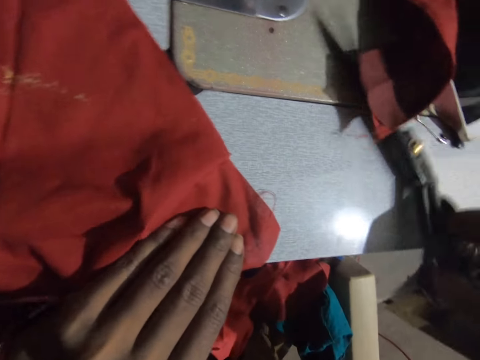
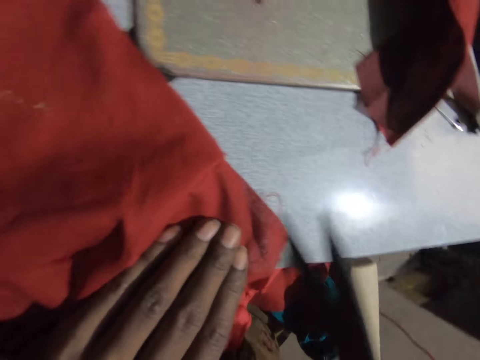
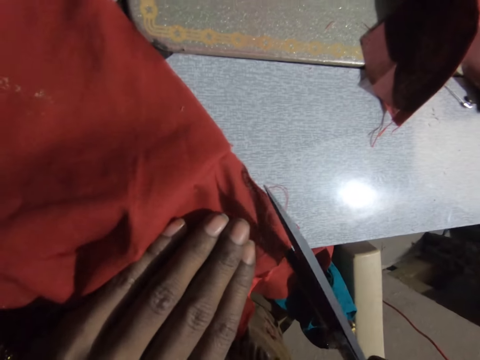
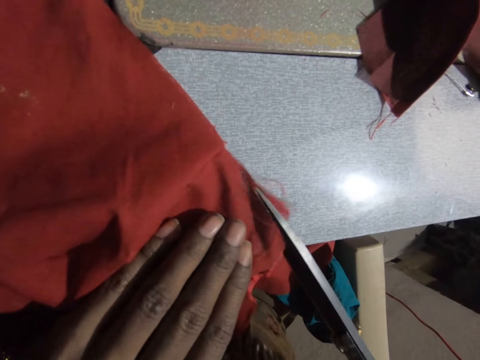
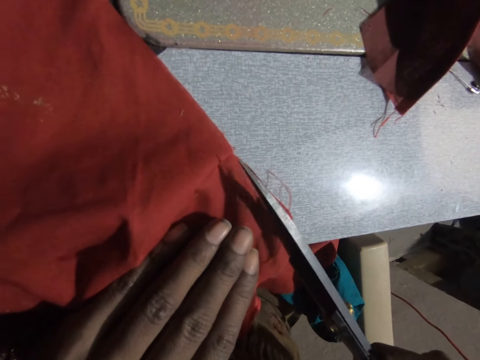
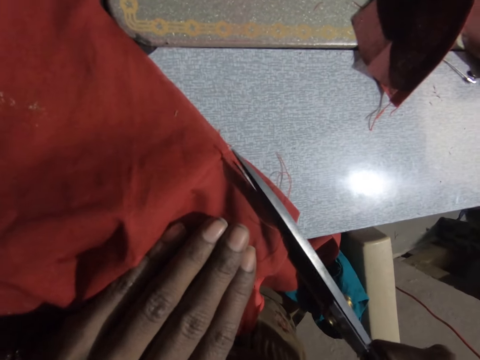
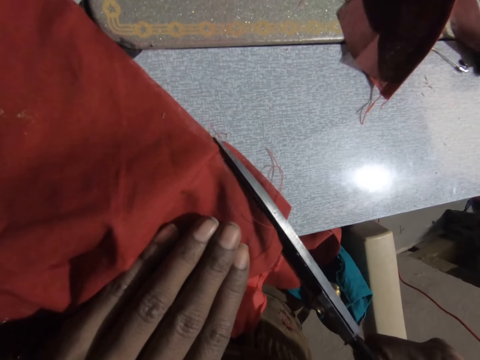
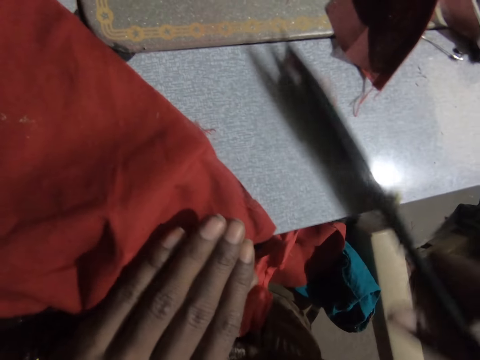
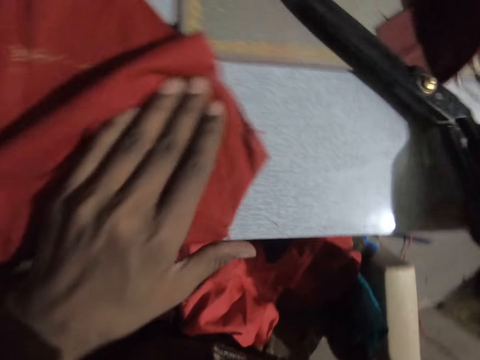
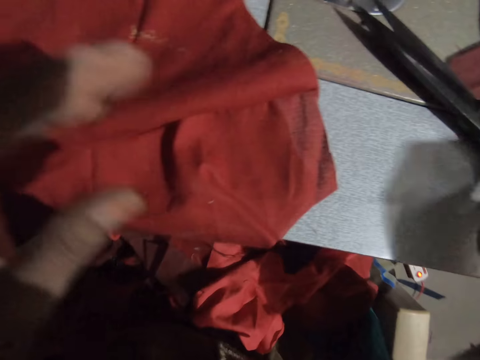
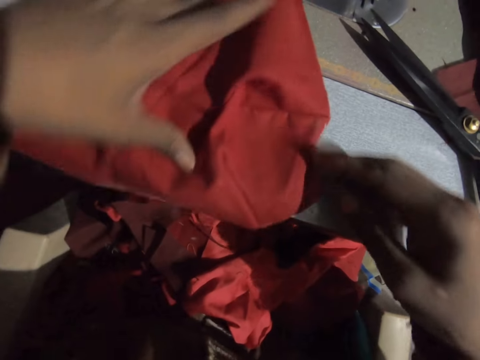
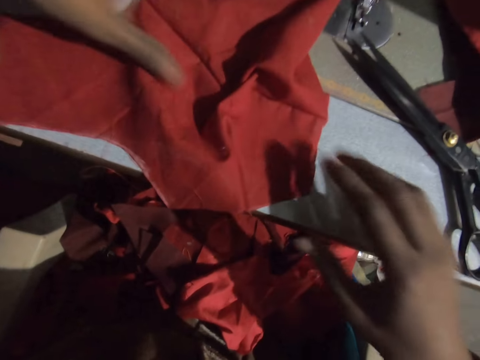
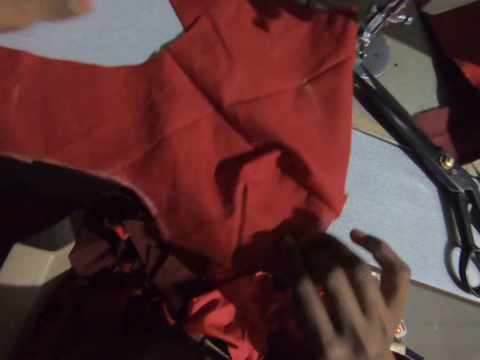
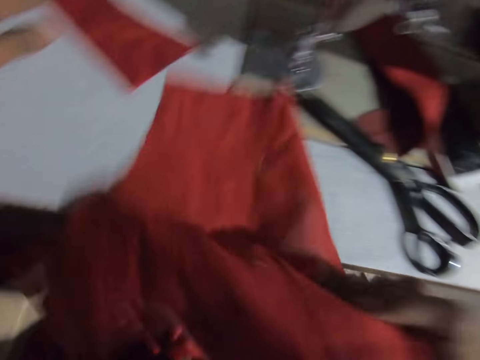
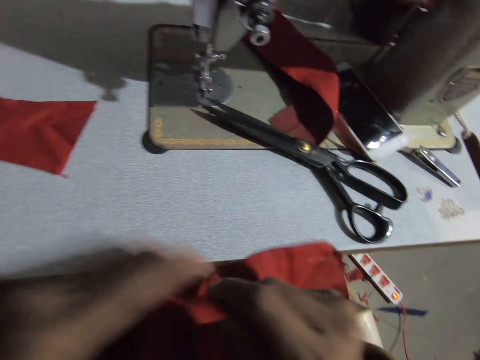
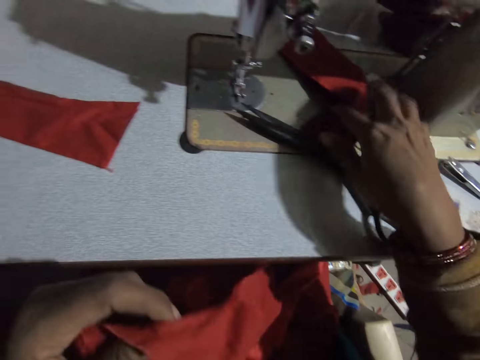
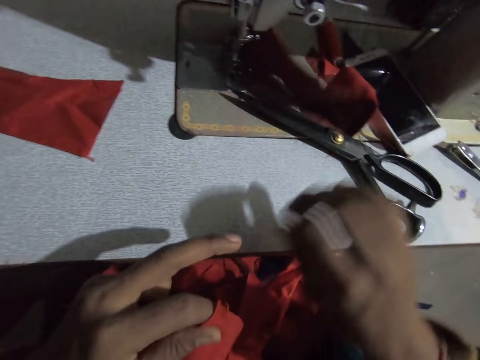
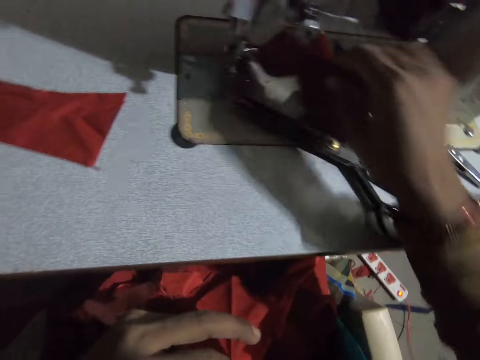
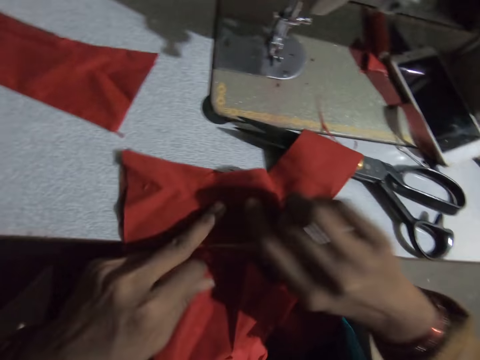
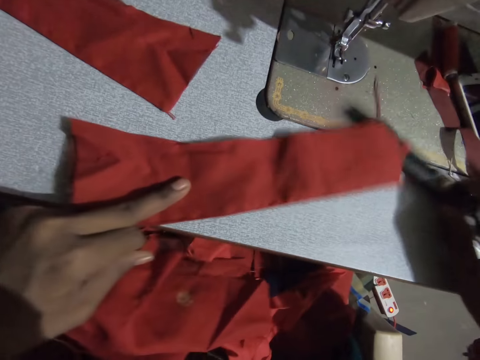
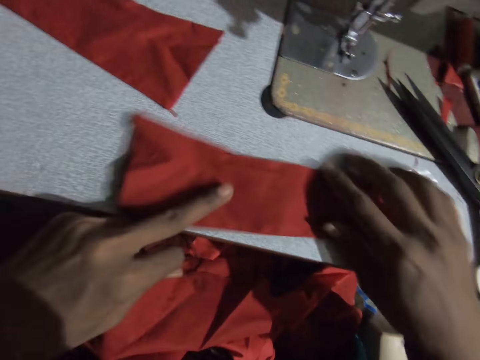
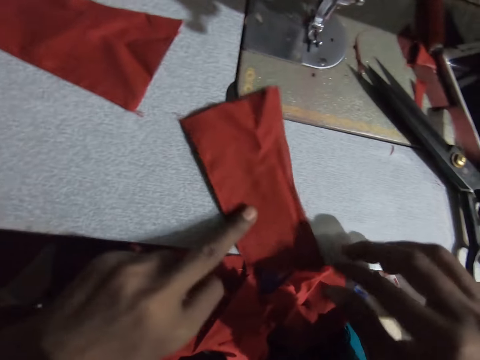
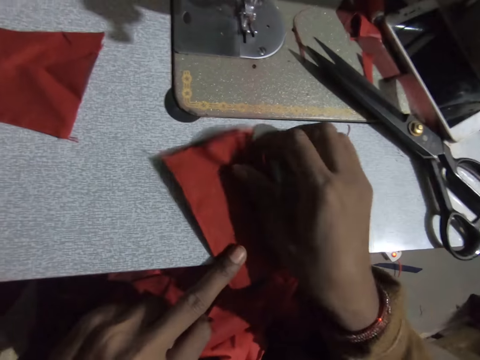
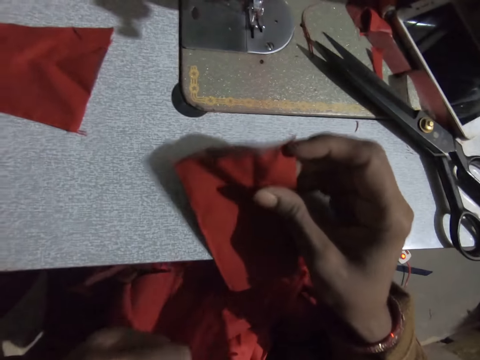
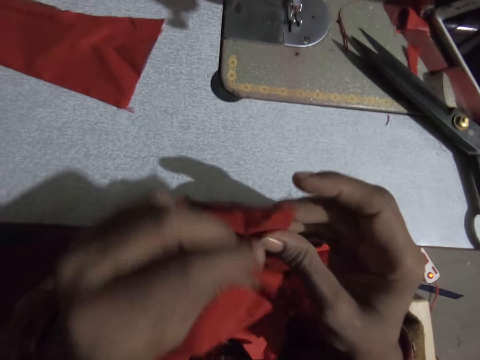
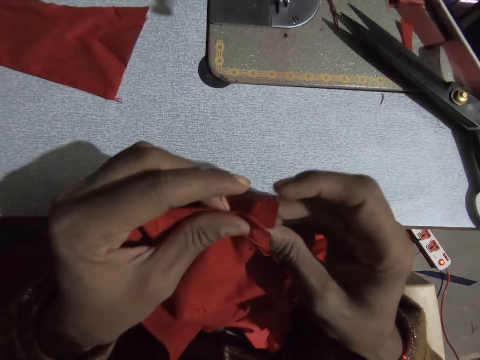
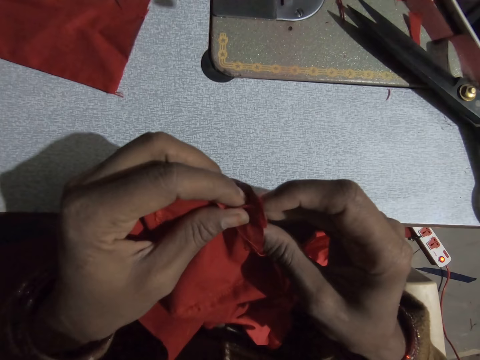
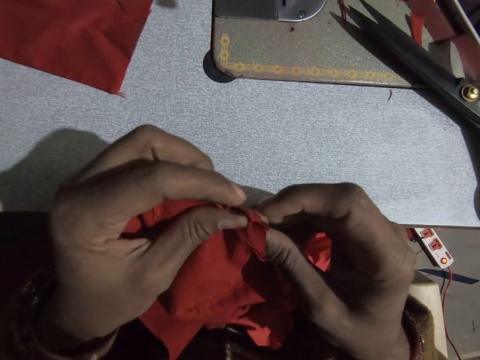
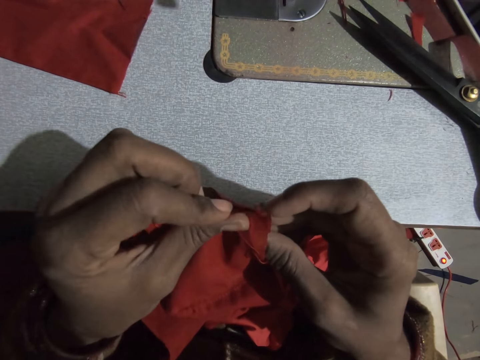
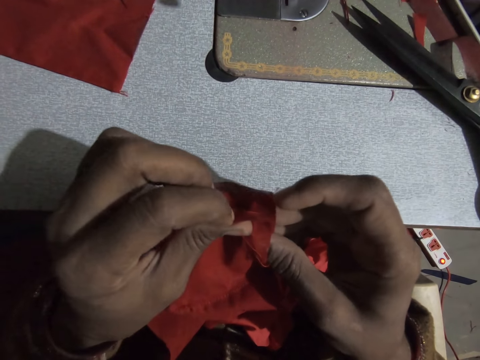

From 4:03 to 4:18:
The camera wearer takes the scissors. He cuts the piece of cloth with the scissors in his right hand. He puts the scissors on the table and adjusts the cloths. He takes a cloth with the right hand. He pushes the scissors aside and adjusts the cloths.

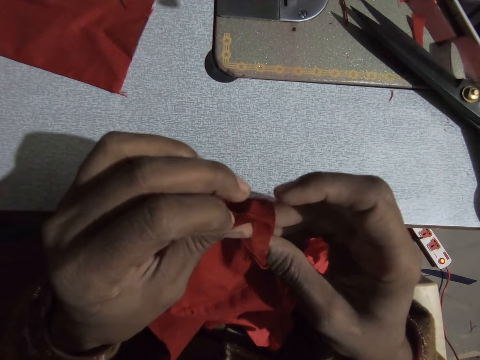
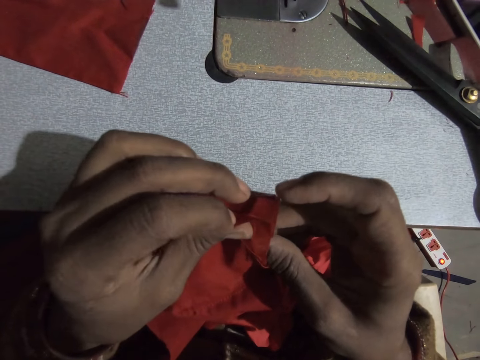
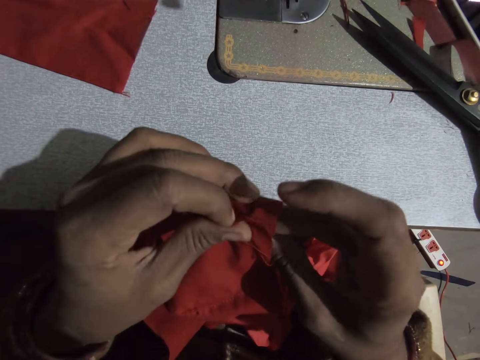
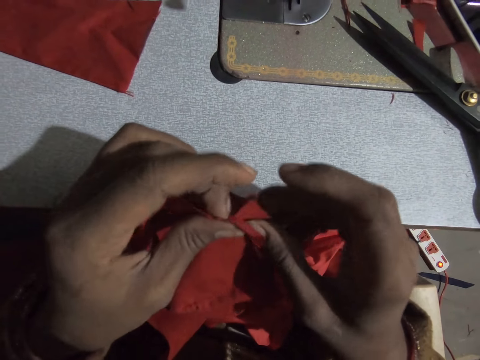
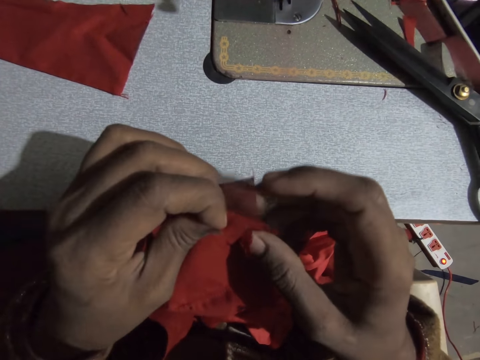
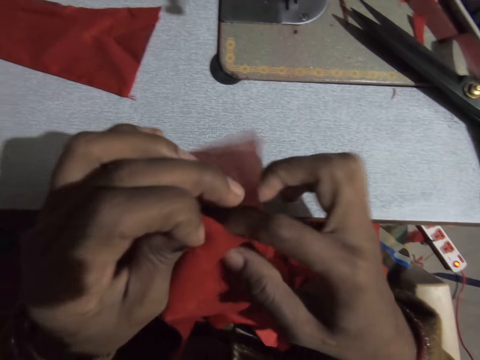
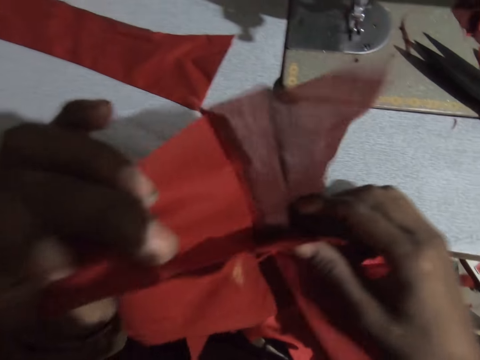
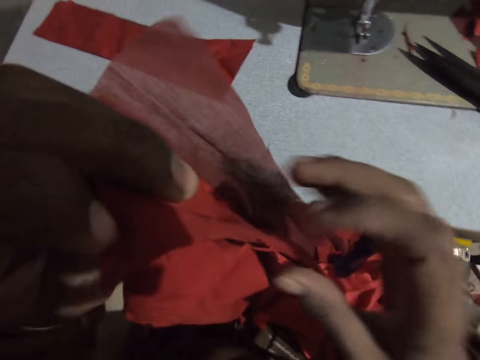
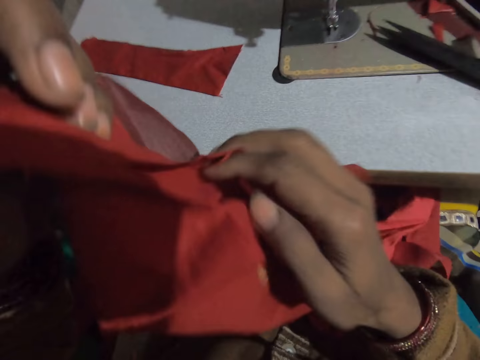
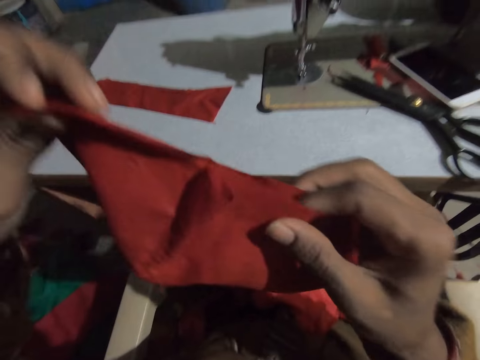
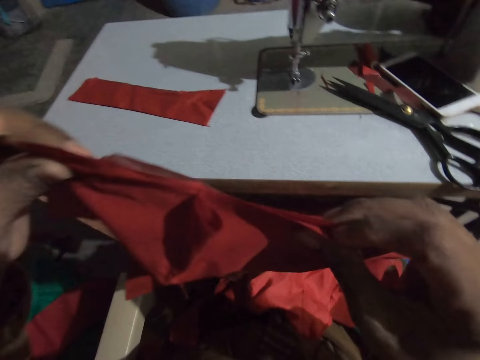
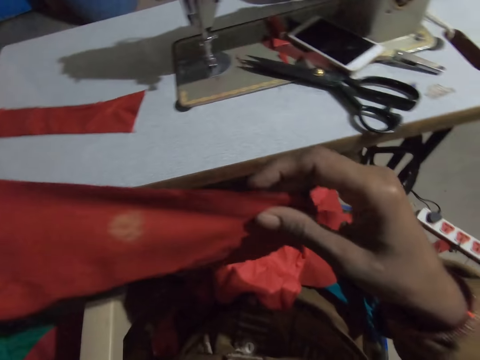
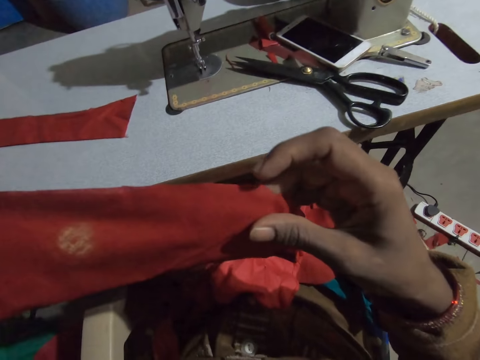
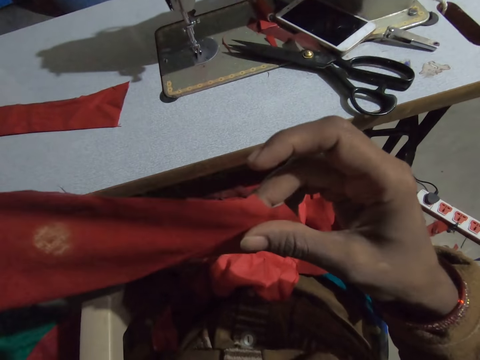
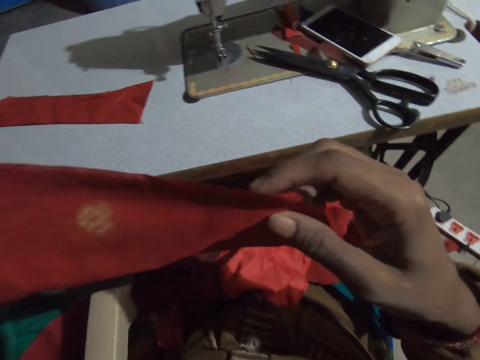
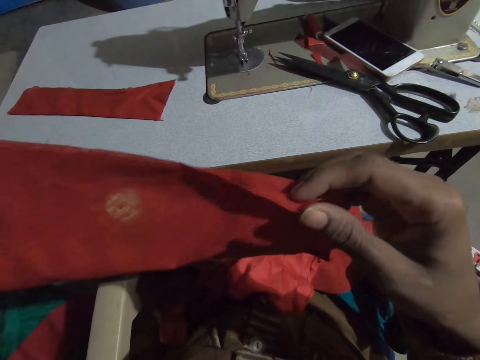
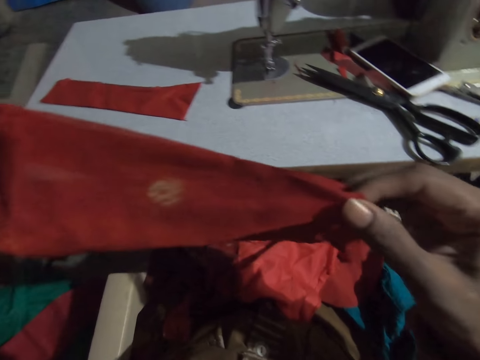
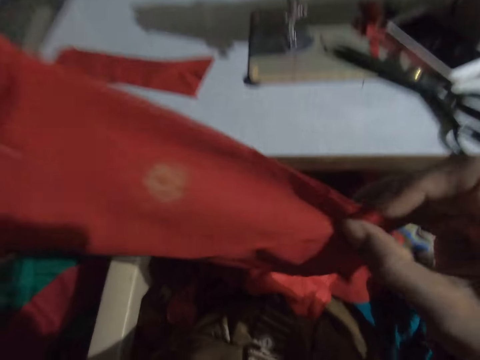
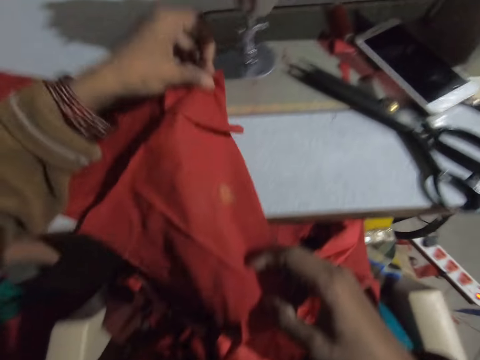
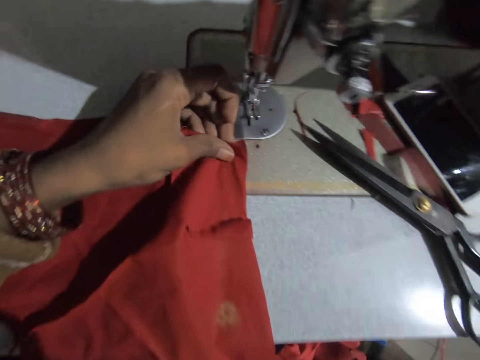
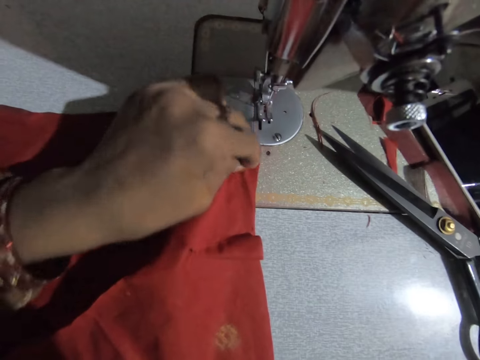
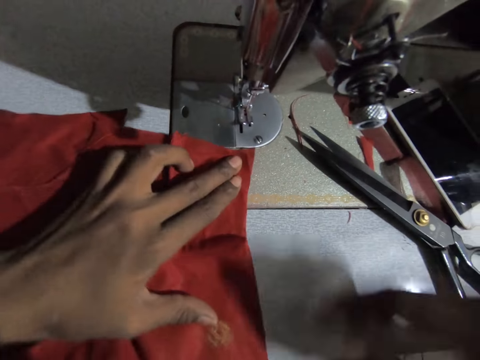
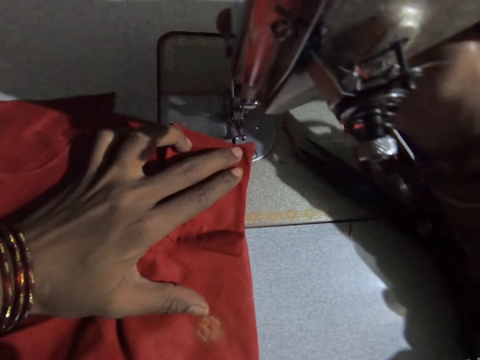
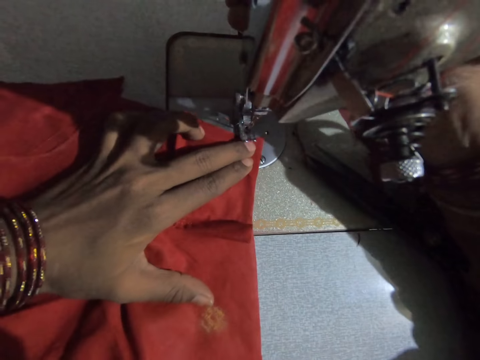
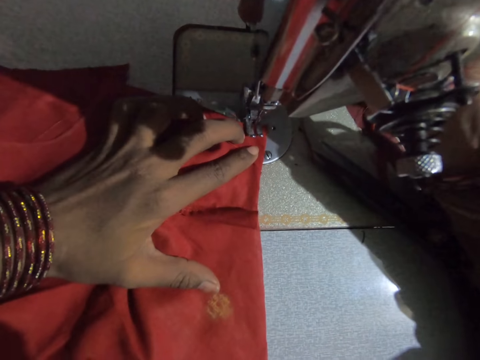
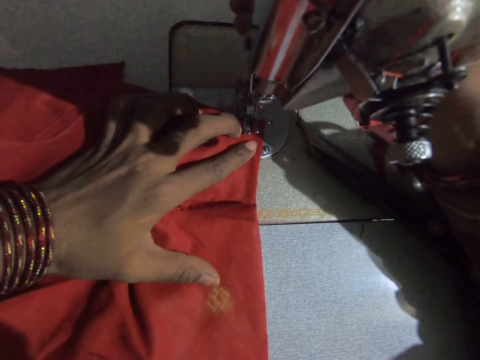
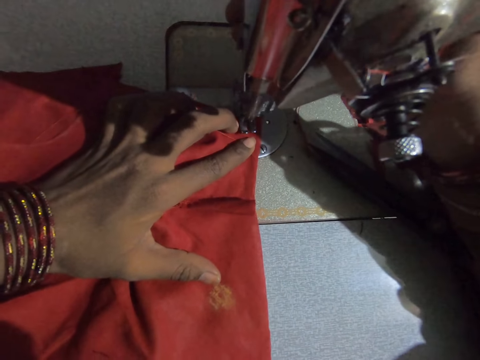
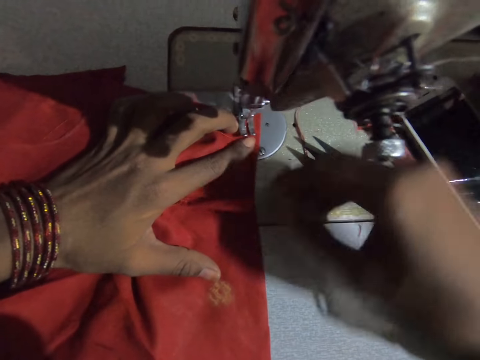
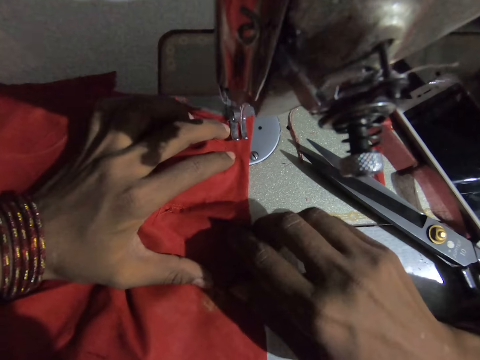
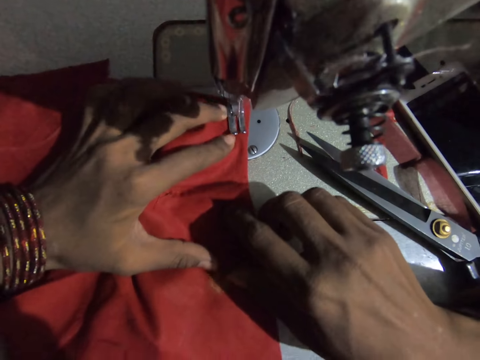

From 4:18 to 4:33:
The camera wearer pushes the cloth under the presser foot. They sew the piece of cloth with the sewing machine.
